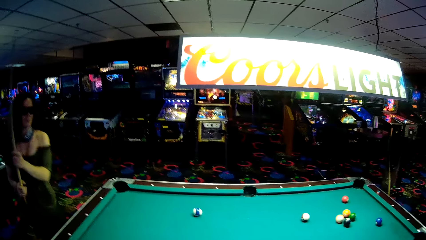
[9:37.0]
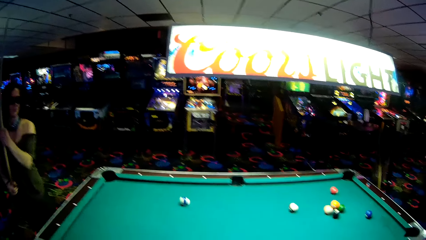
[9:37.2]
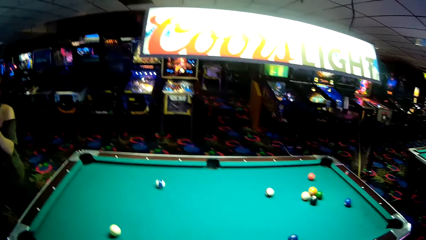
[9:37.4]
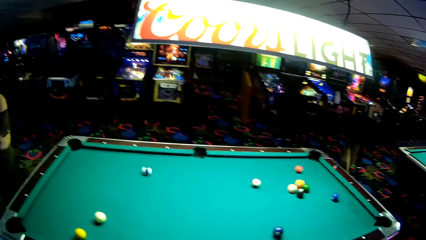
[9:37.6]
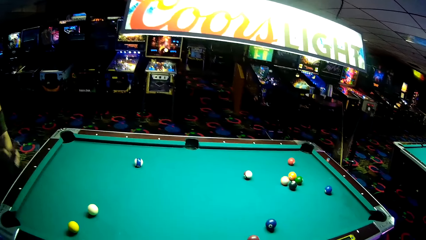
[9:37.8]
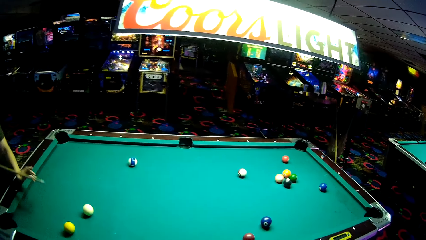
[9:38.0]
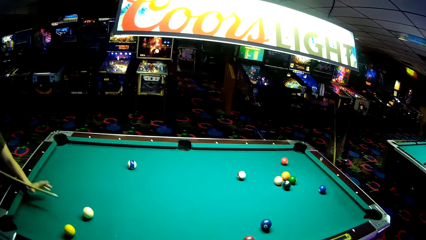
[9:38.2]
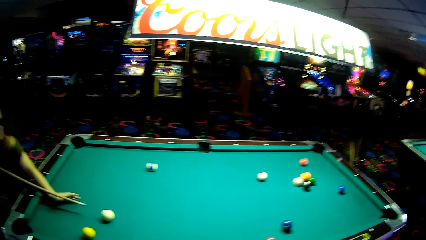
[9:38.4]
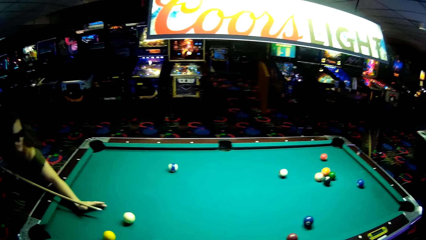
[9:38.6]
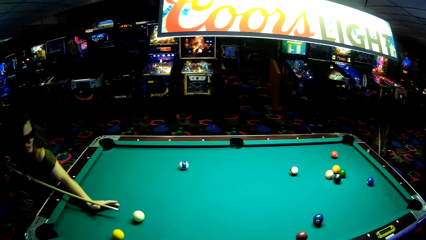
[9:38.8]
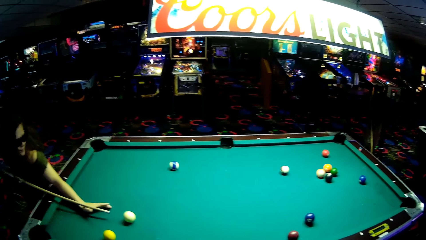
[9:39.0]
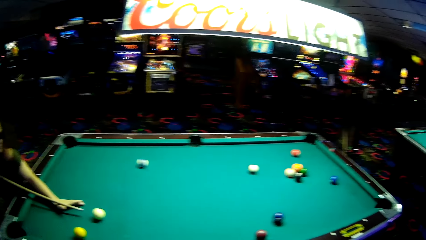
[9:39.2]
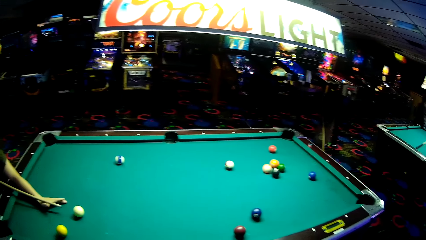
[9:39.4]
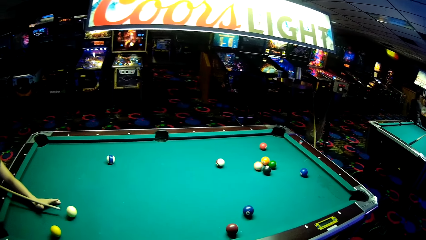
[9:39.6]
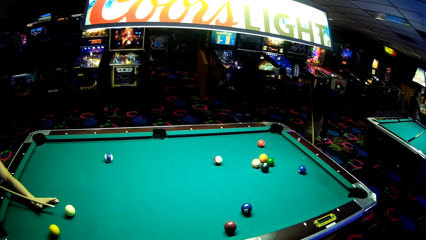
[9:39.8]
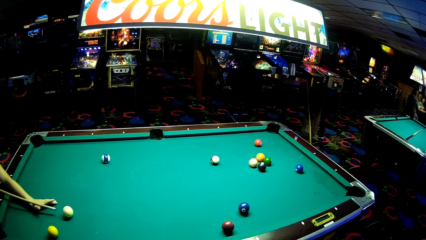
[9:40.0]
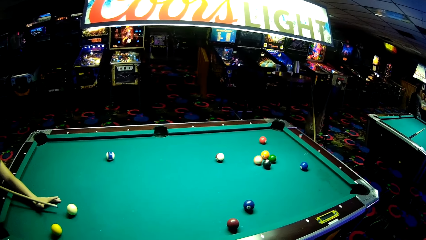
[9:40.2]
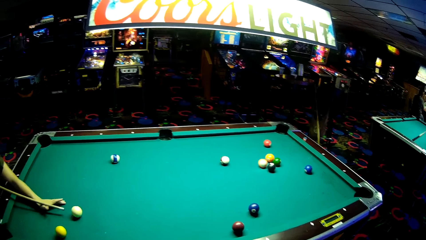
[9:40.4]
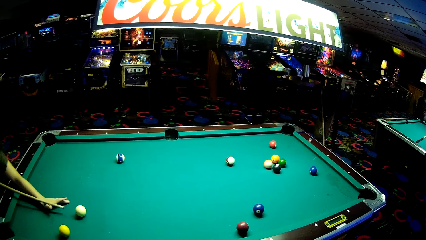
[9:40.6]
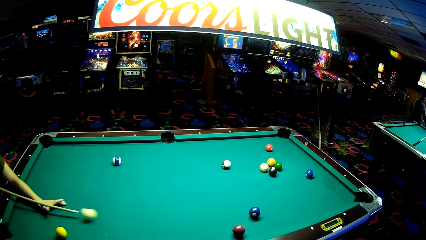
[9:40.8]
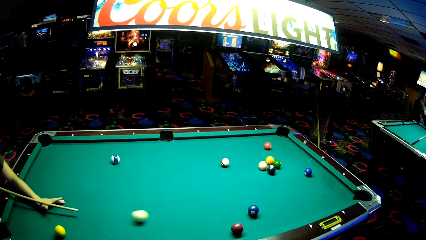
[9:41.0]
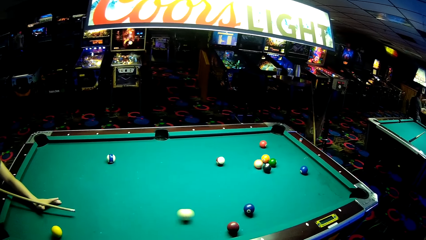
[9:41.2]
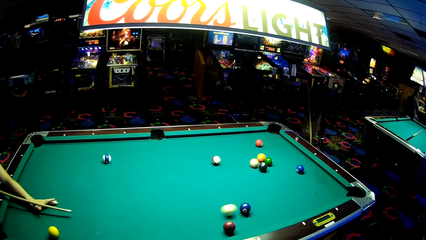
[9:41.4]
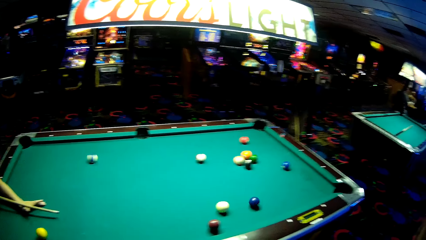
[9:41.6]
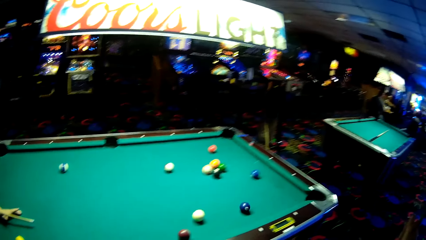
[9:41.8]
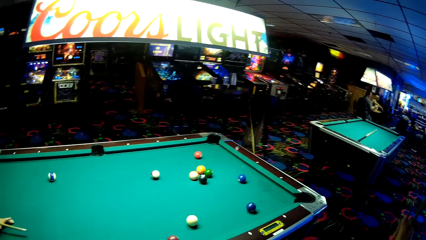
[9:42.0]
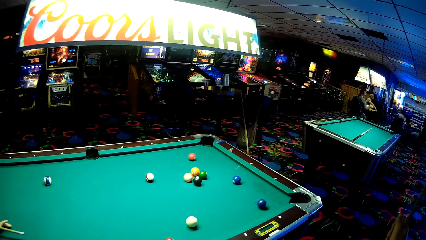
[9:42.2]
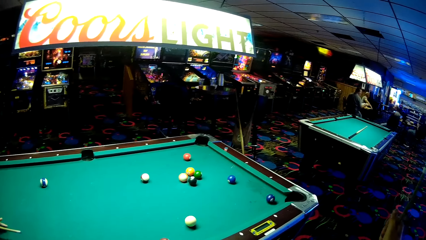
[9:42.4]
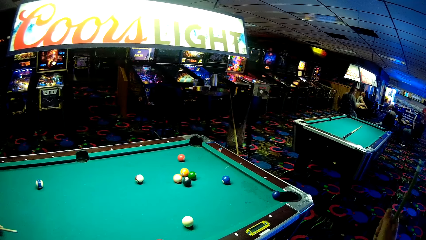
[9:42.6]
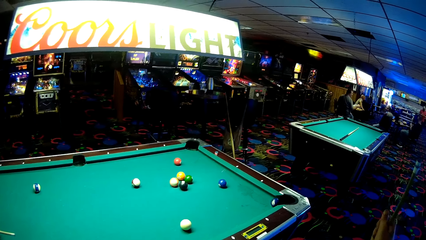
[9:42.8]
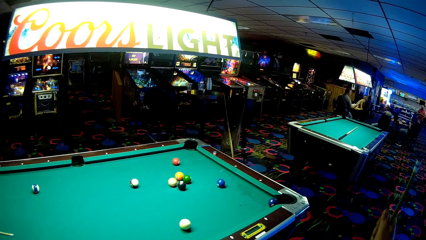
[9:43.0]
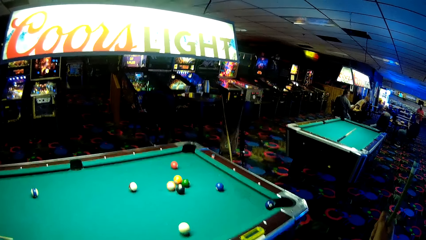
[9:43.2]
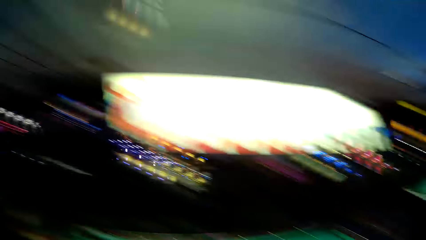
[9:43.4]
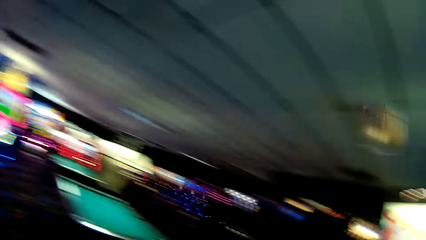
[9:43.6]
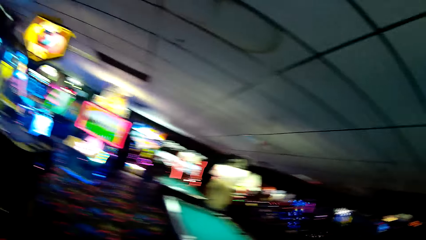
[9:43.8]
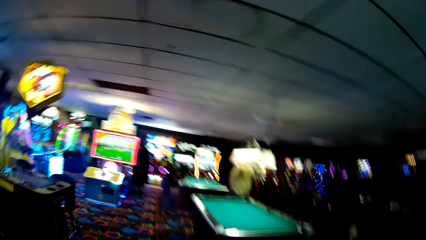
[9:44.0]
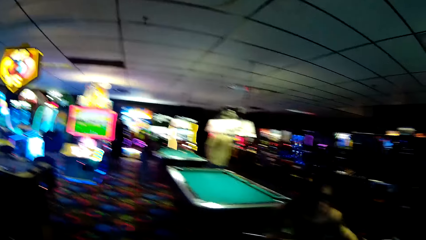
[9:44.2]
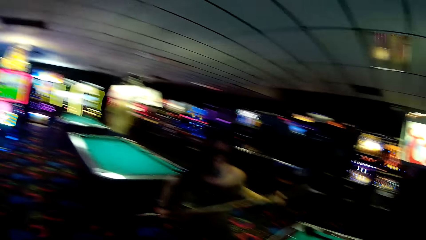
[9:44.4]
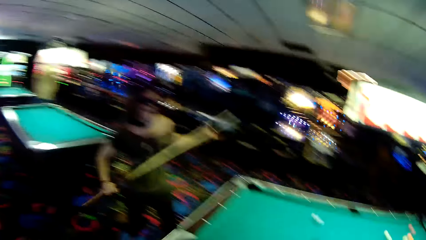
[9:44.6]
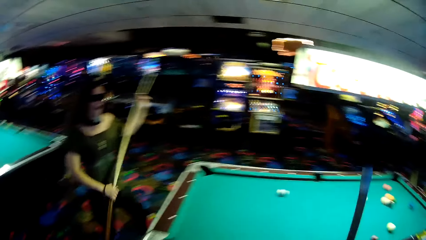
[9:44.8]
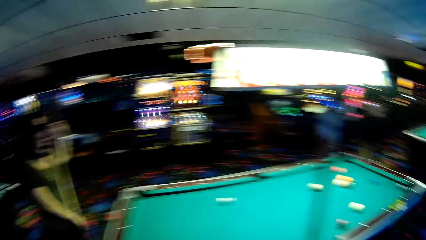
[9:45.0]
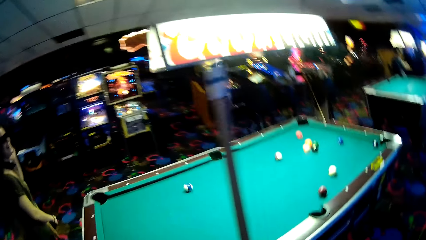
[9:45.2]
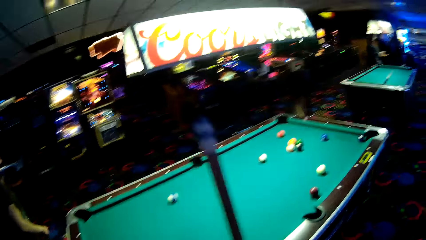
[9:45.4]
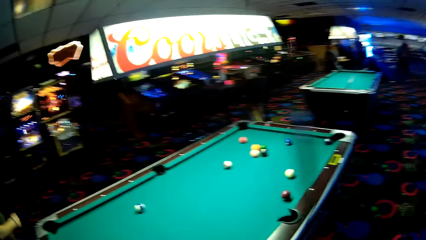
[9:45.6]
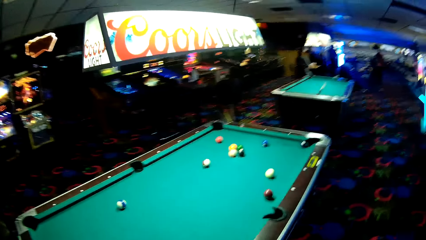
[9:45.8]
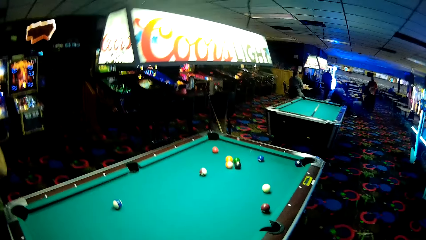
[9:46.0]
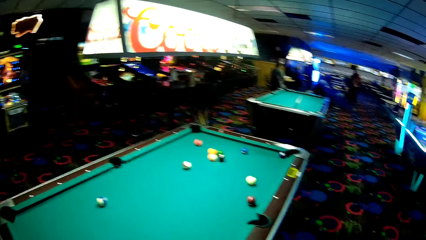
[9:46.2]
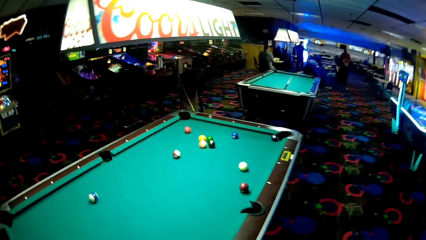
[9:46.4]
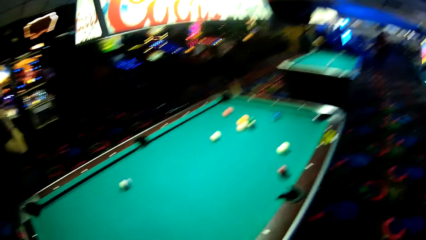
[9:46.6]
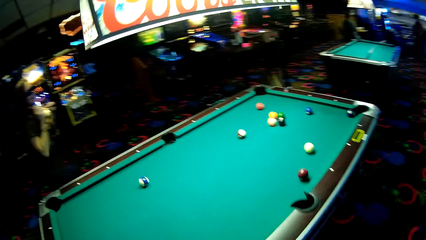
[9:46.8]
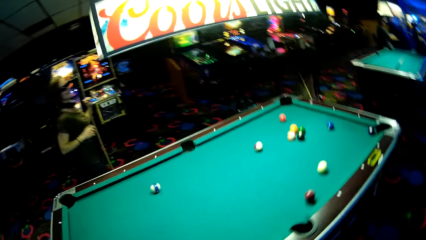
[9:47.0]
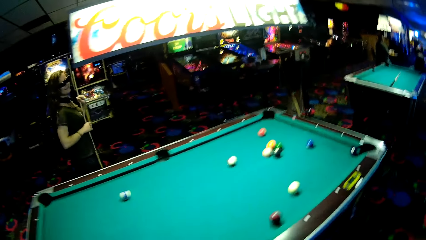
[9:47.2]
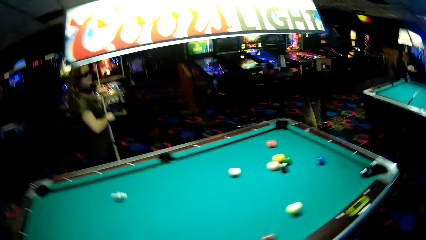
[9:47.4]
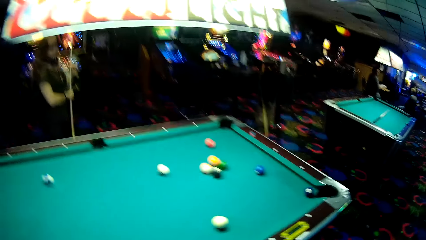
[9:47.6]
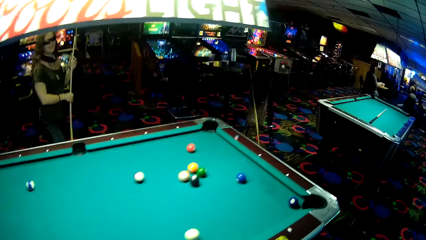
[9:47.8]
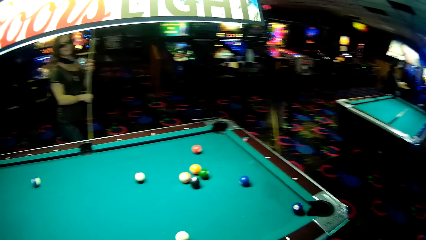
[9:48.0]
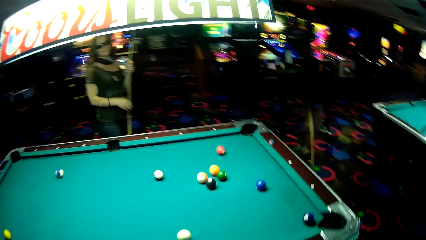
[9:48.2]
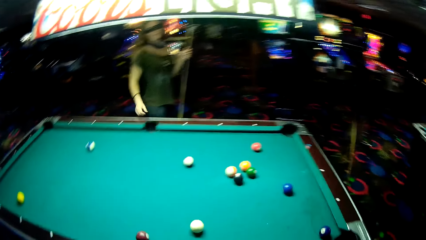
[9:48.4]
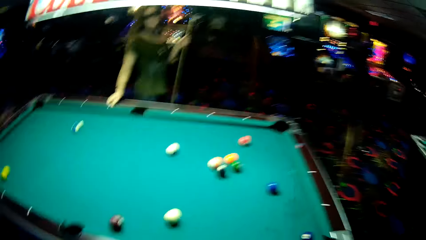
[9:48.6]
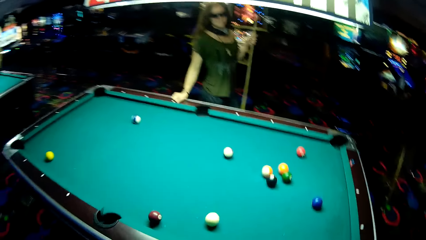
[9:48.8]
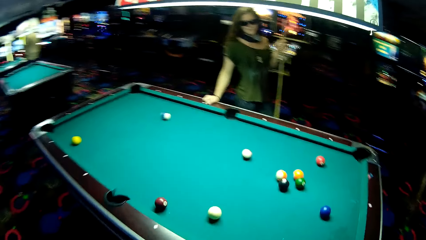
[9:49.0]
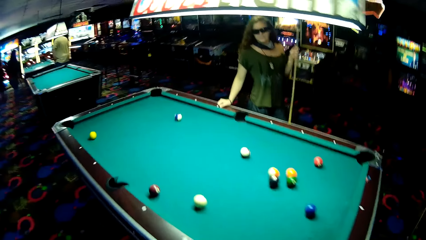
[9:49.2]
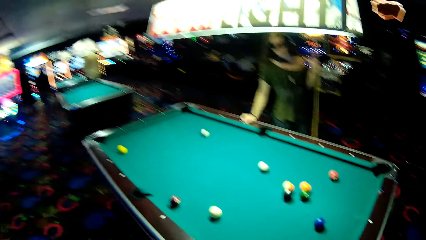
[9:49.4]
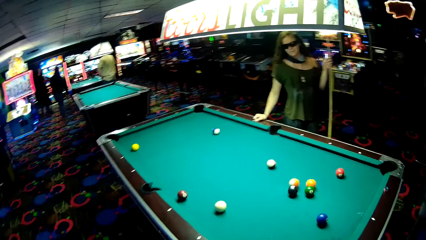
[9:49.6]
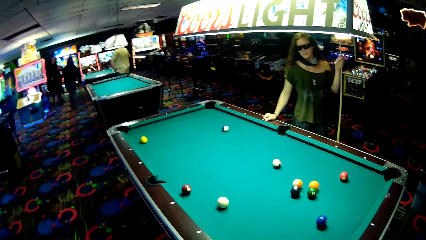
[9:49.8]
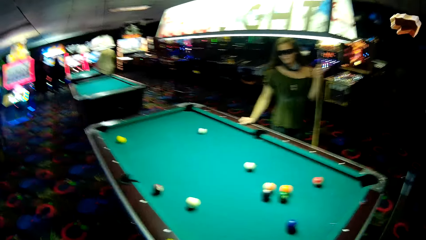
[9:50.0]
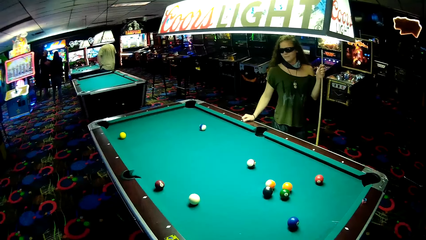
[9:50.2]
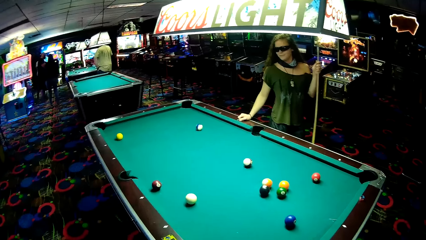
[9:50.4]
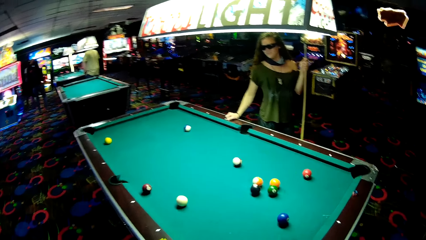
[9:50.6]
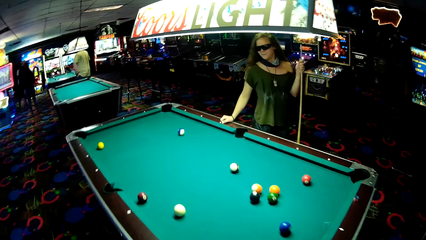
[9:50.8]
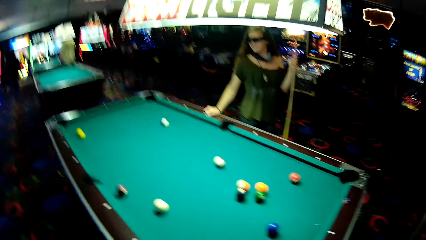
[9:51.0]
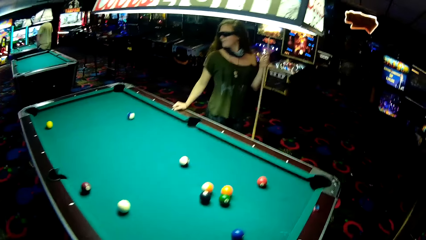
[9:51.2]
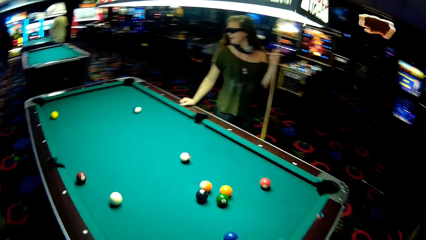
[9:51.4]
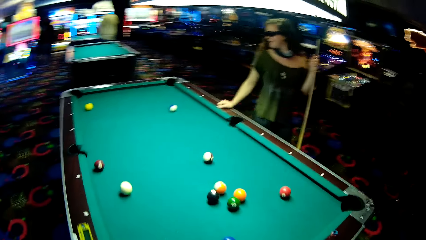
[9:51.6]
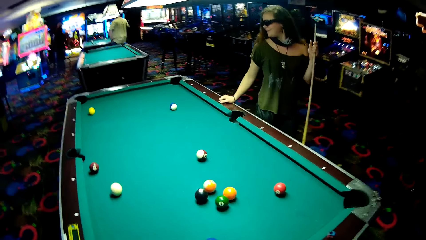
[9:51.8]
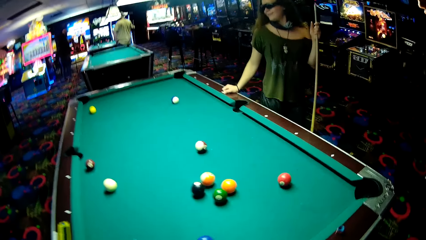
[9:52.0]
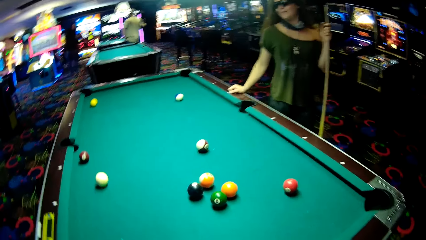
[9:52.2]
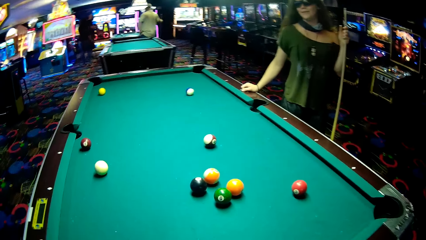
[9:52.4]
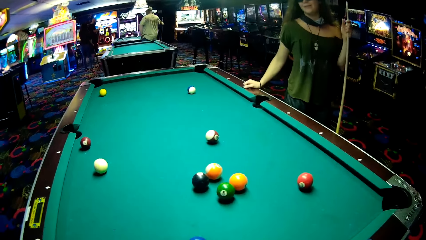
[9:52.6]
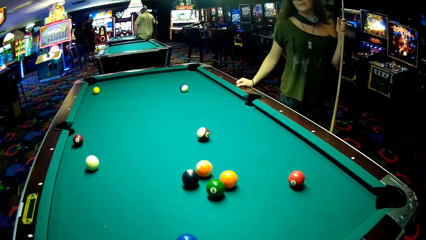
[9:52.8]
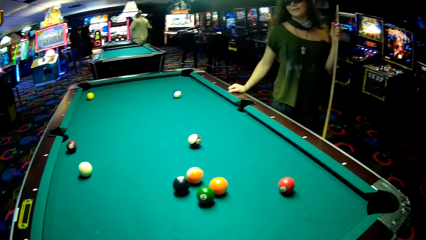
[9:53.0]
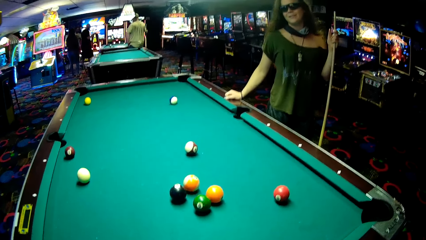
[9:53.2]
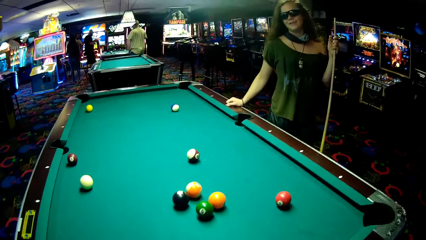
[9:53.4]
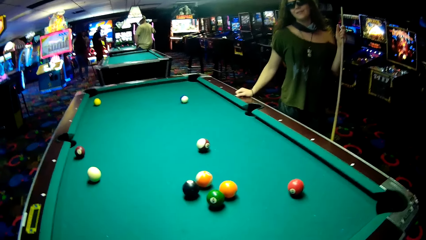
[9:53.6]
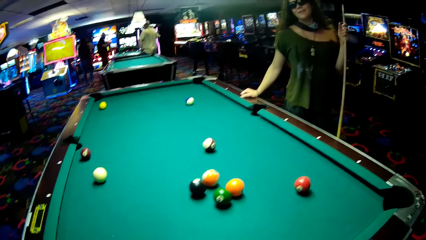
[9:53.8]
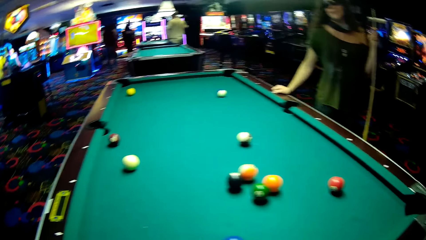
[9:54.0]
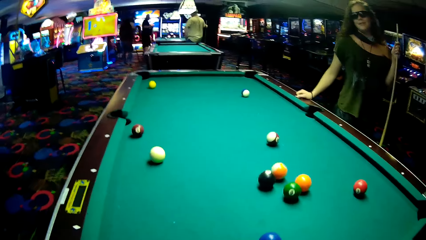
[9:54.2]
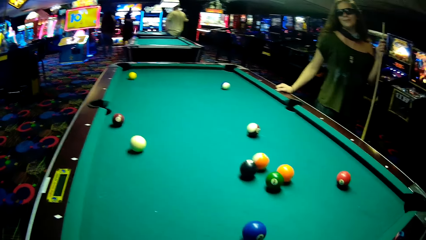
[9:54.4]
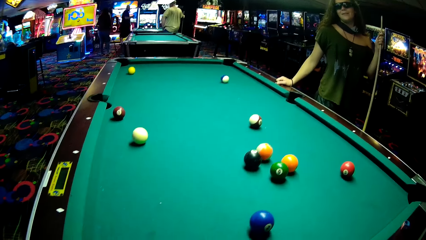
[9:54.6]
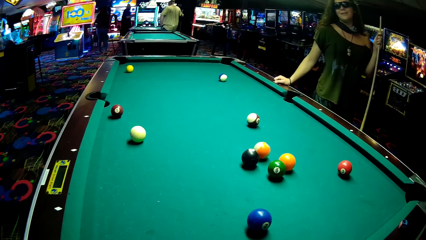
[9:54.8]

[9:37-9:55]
A woman holds a billiards stick in position and strikes a billiards ball. The woman walks with the billiards stick around the pool table. The camera wearer holds a billiards stick. The woman holds the billiards stick. The camera wearer dialogues with the woman. The woman touches the pool table.
